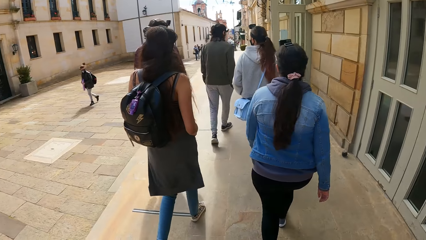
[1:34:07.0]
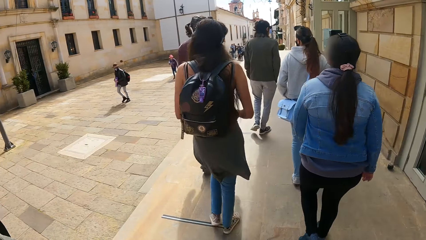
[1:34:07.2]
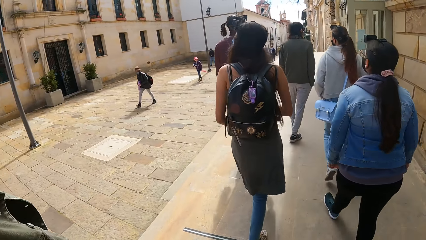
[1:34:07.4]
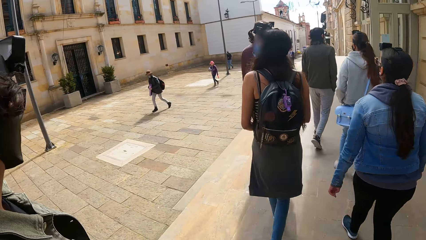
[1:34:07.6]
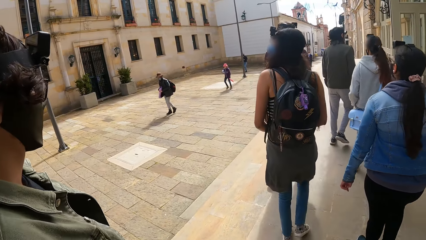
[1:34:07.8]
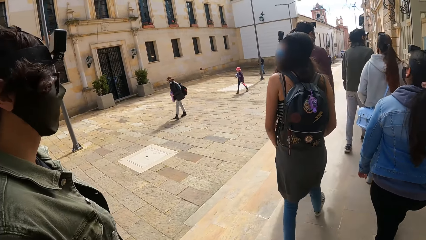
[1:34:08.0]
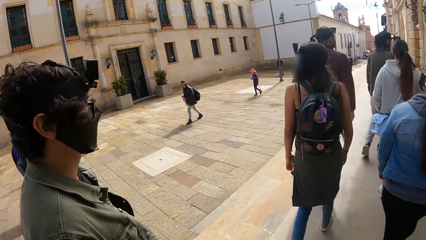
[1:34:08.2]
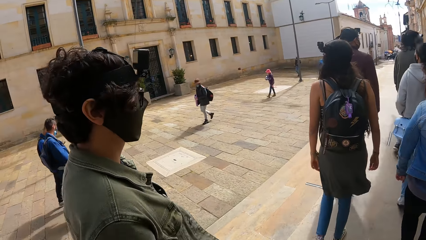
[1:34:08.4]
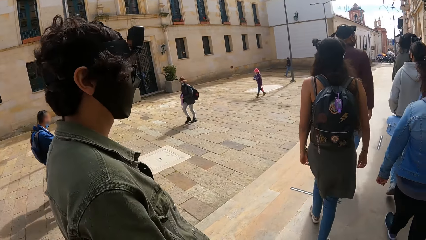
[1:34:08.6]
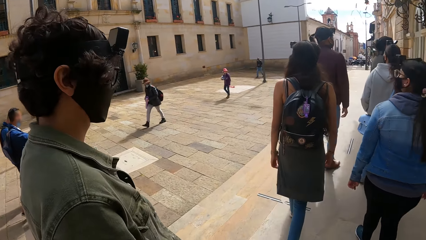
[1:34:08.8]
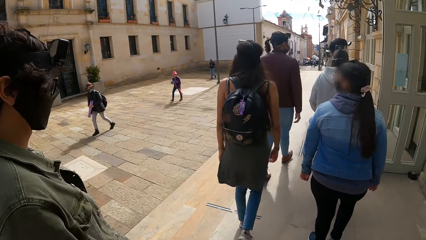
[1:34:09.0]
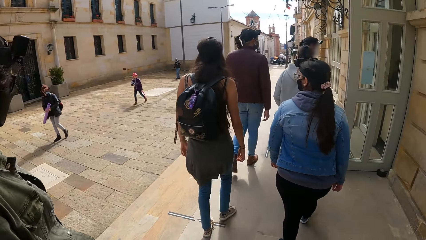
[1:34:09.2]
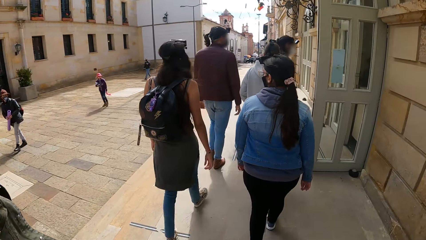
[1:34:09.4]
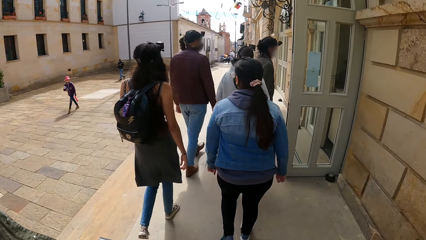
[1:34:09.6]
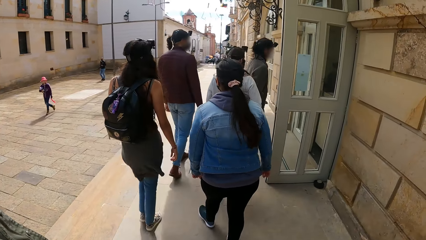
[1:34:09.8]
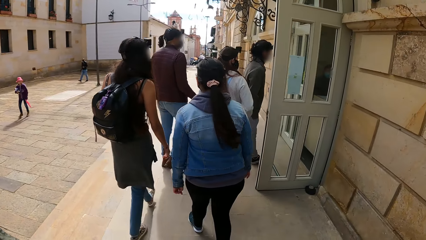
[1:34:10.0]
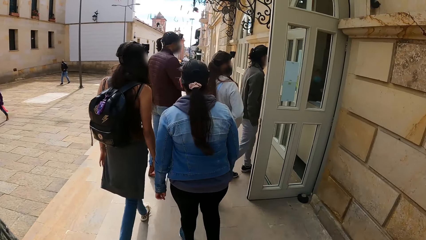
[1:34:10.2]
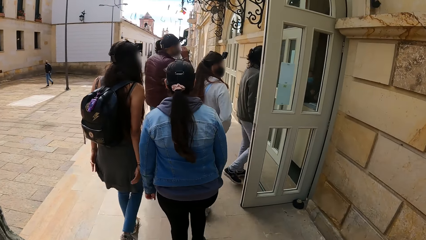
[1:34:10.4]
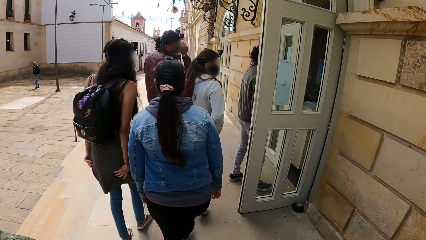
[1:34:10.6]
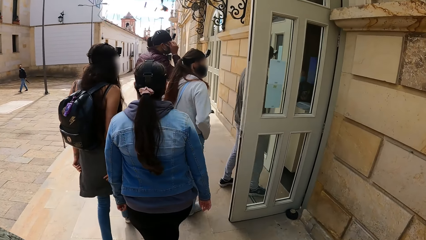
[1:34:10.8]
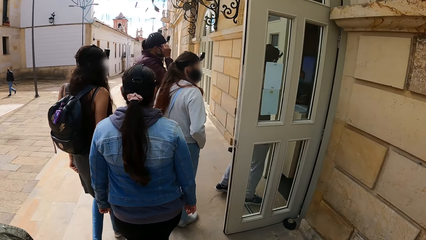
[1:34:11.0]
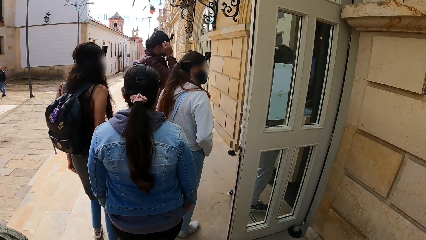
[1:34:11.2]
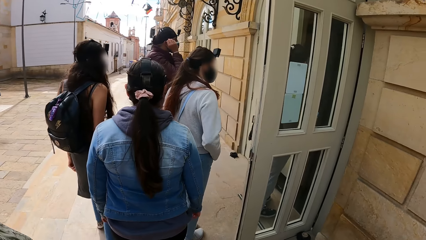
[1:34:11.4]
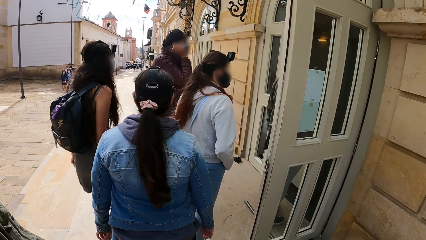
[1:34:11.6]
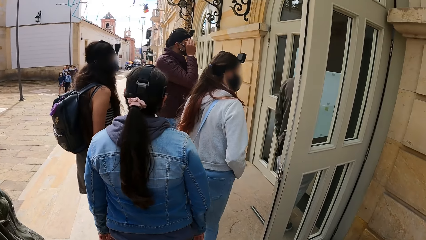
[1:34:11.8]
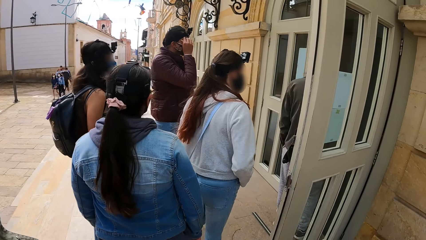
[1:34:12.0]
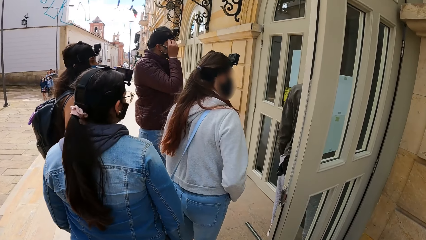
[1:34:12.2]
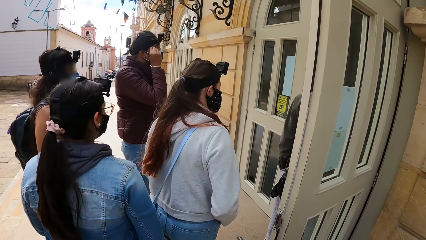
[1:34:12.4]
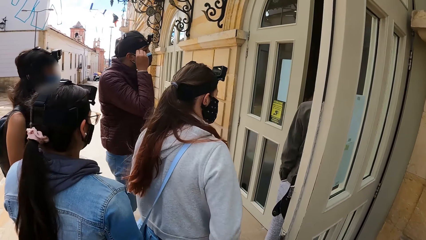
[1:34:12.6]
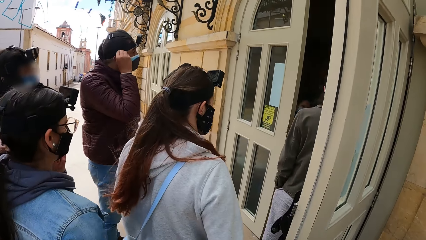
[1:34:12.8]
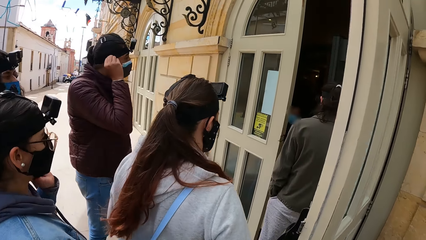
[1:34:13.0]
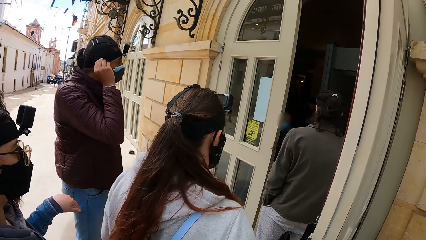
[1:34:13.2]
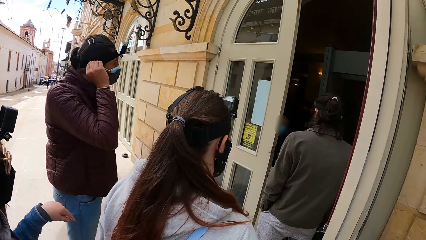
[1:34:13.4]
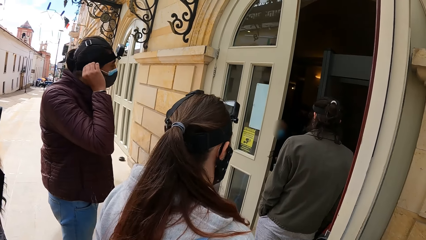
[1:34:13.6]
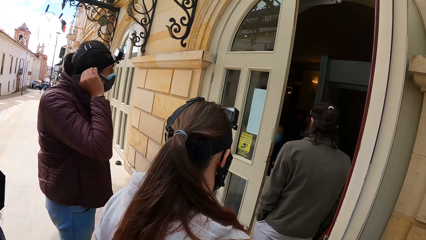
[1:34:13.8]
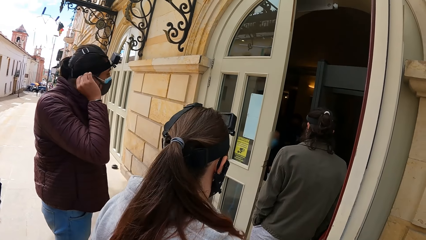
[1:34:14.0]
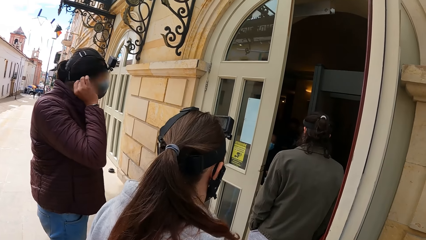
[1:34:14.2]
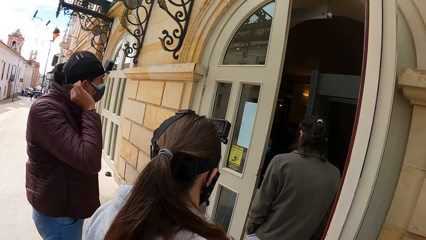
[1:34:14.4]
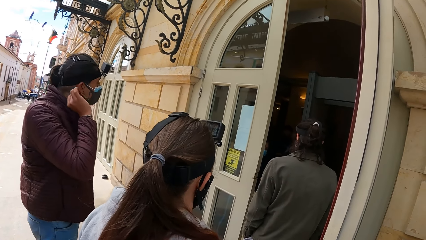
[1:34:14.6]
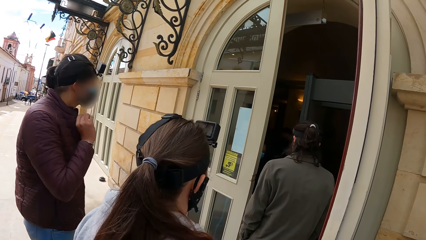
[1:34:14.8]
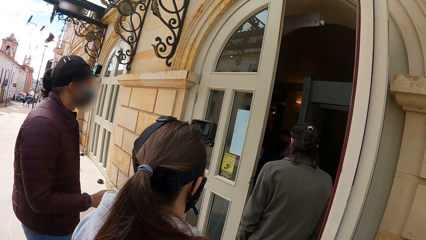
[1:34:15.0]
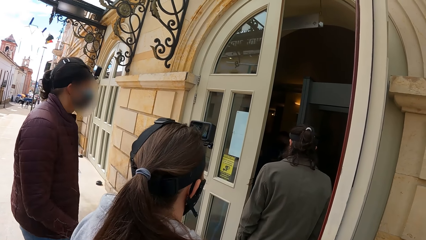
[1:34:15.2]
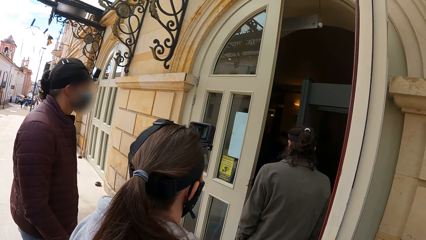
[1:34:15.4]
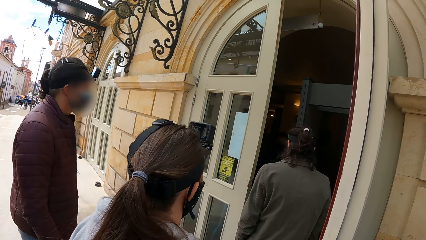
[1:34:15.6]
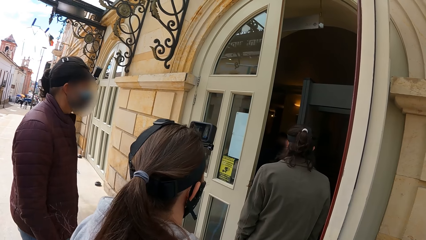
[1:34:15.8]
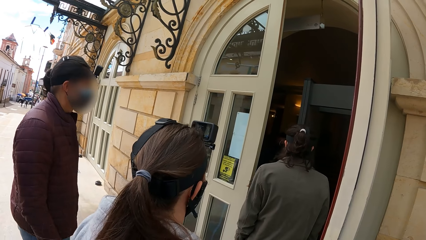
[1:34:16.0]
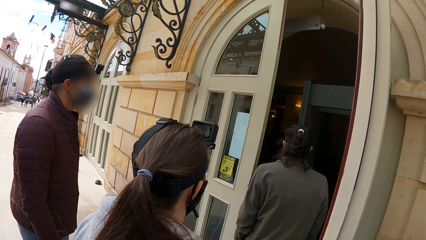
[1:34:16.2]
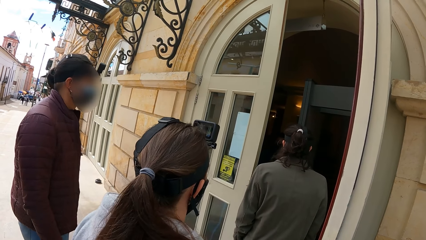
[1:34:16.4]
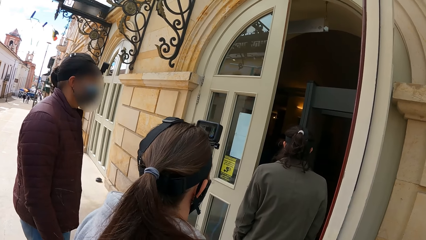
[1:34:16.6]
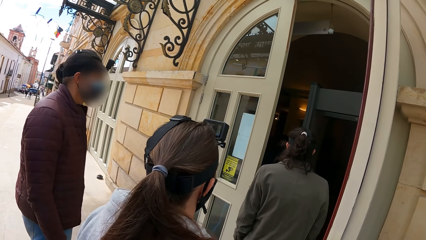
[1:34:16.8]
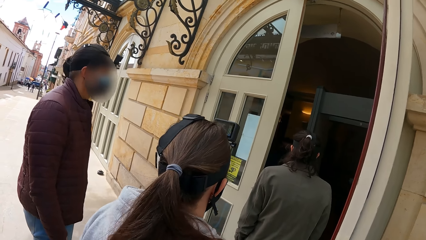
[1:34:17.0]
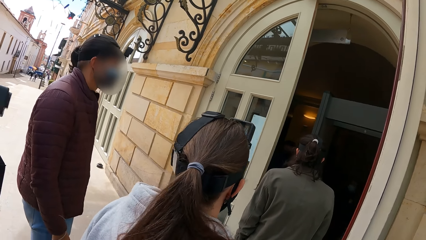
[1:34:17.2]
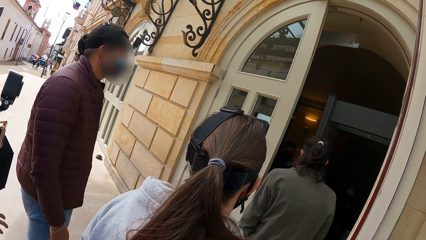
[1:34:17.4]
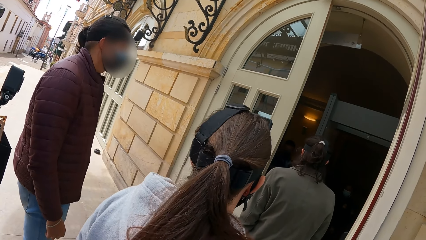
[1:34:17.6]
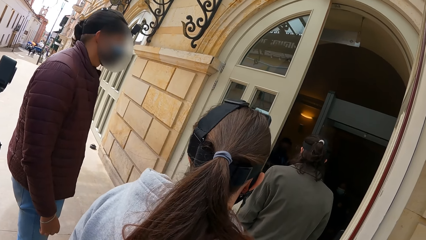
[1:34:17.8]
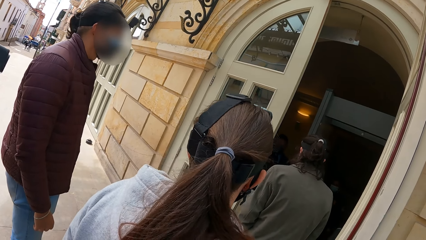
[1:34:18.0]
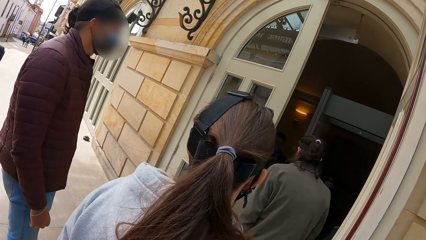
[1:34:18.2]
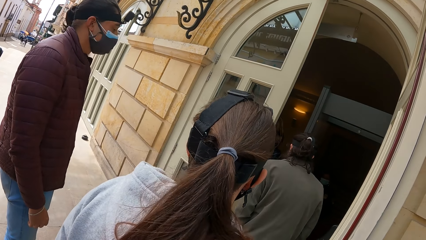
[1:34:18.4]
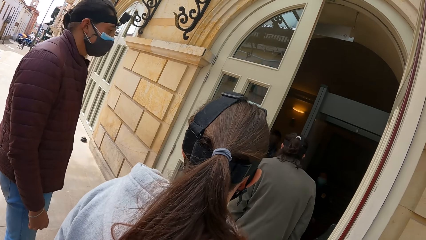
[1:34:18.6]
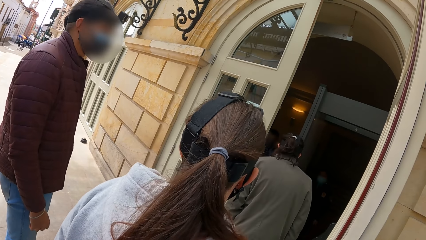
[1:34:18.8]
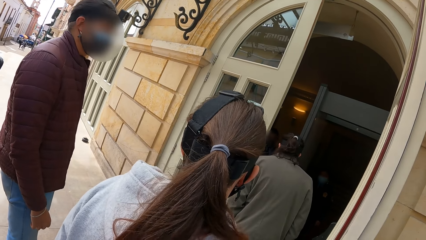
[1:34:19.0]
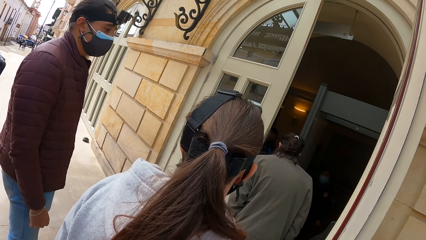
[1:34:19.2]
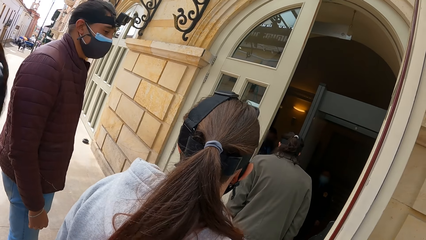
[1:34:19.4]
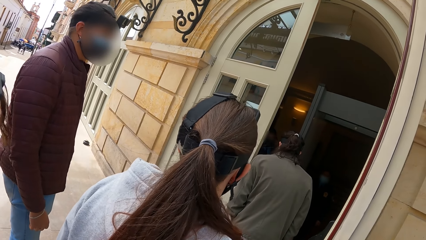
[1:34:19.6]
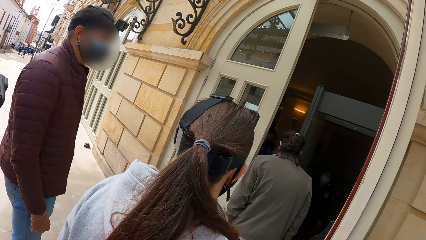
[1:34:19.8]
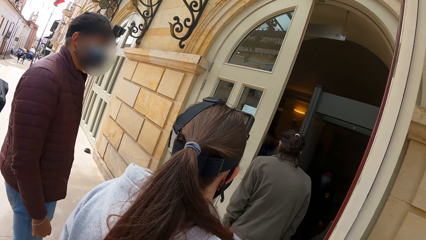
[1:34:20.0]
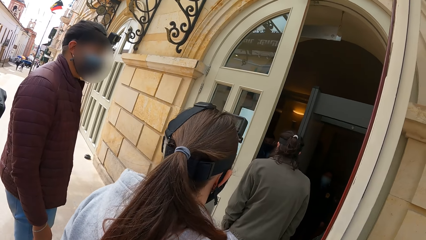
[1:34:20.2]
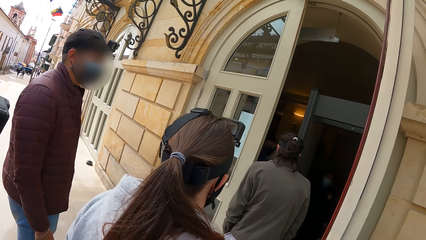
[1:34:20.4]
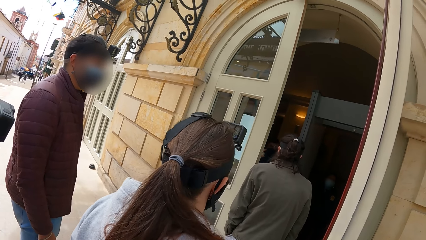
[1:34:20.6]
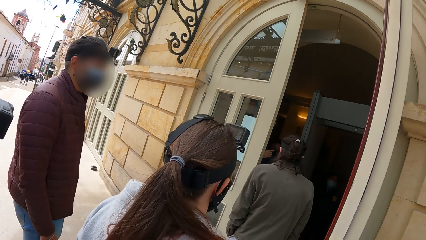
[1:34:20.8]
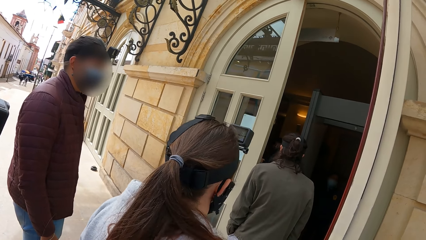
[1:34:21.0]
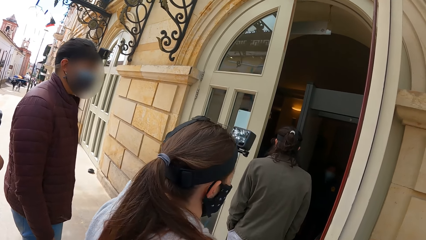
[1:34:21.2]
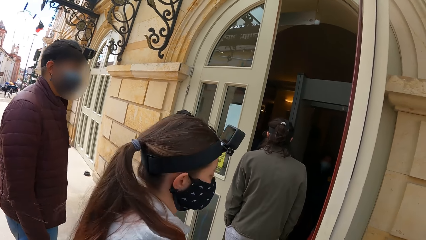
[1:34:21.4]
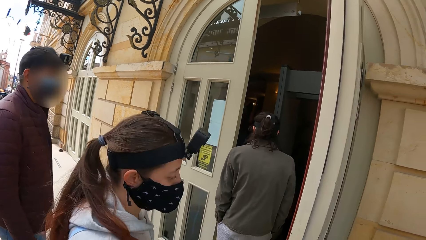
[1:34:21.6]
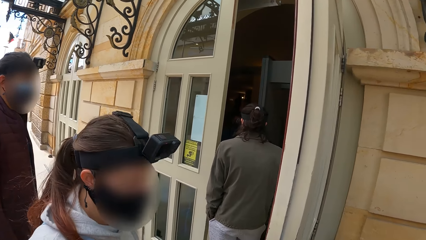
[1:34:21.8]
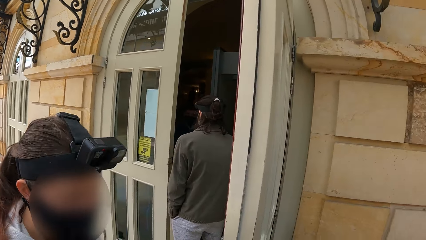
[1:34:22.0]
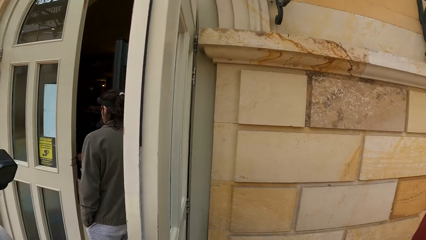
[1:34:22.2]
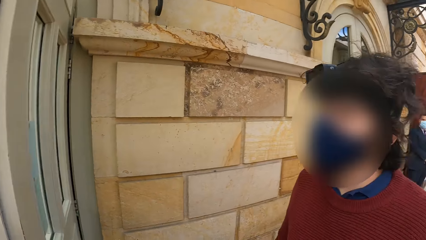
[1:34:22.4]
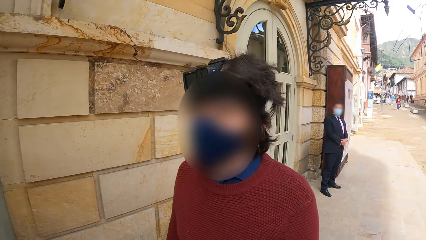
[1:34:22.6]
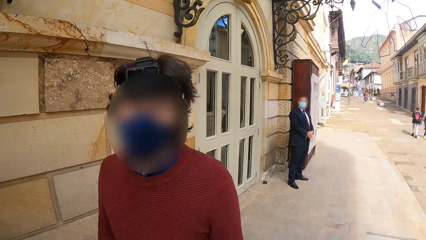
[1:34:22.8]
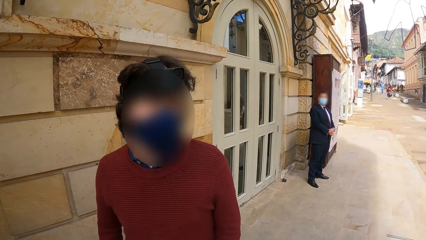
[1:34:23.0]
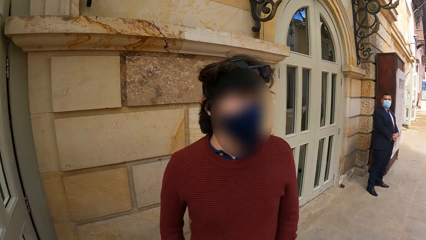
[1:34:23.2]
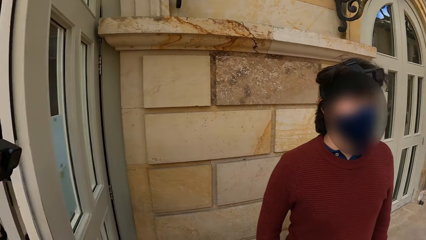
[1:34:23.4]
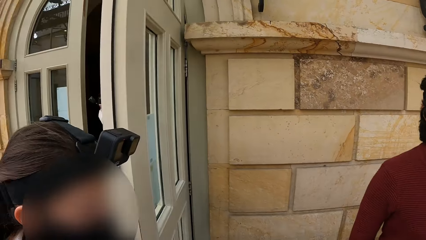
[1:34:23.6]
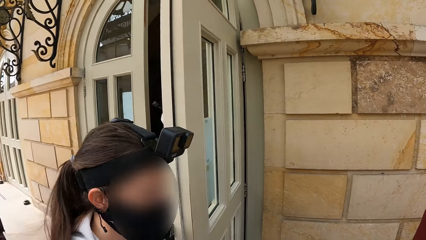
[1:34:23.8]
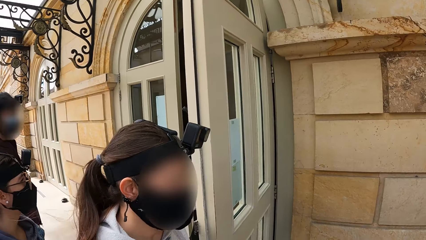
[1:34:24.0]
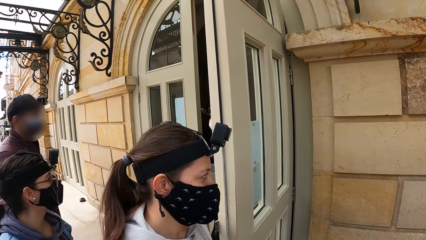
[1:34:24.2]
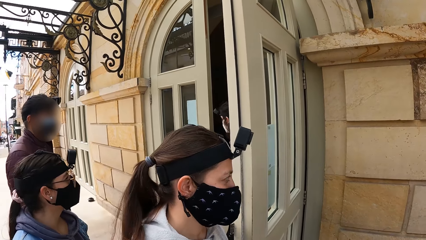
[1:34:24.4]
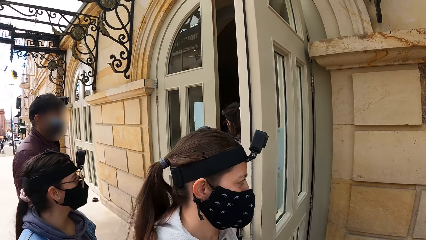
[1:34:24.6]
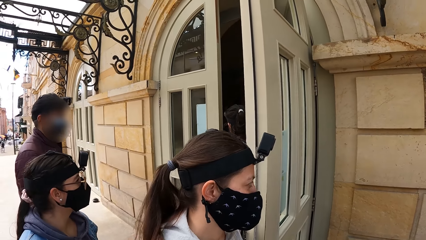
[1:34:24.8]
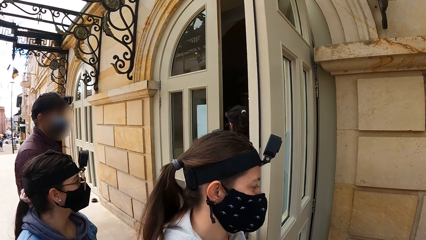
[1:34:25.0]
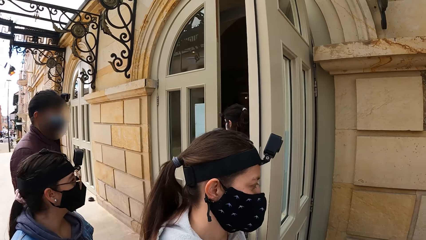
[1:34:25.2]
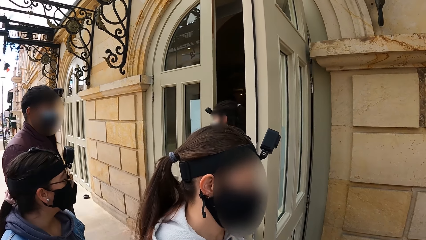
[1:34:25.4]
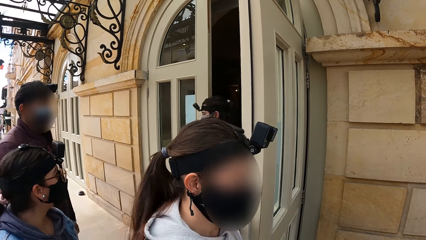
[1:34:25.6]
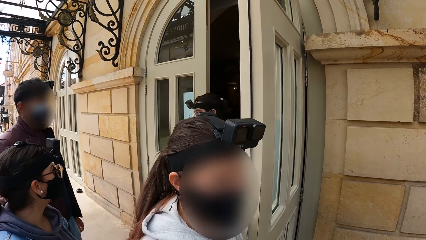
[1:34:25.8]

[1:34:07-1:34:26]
The camera wearer stops at an entrance door on the road streets. They stand in front of the door. They turn away from the door.
